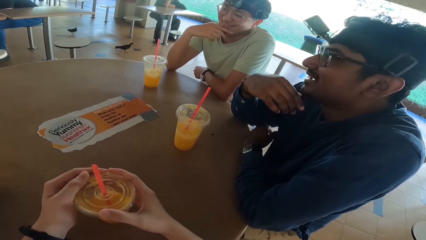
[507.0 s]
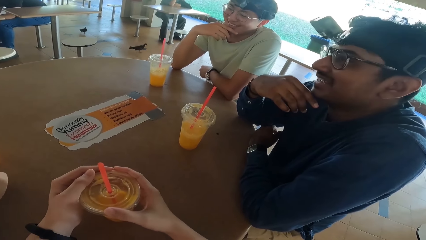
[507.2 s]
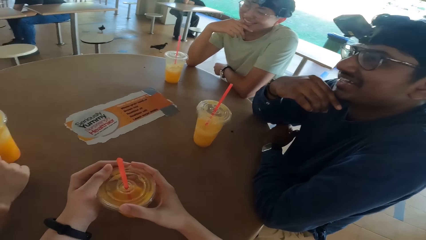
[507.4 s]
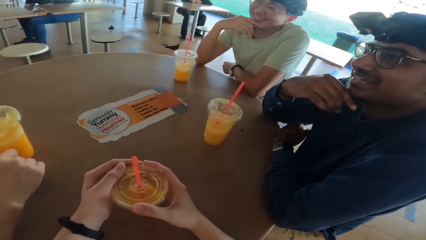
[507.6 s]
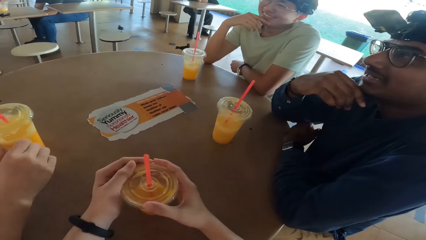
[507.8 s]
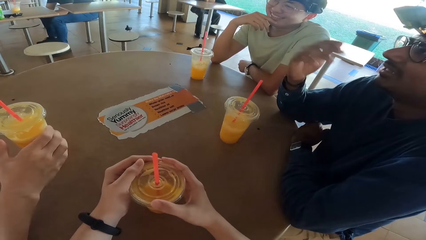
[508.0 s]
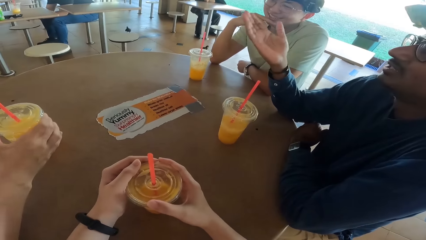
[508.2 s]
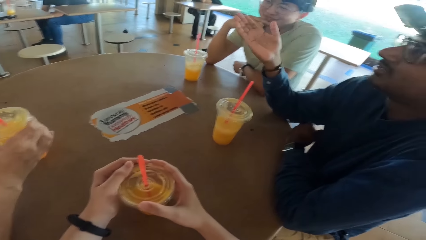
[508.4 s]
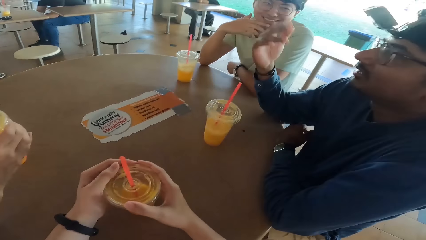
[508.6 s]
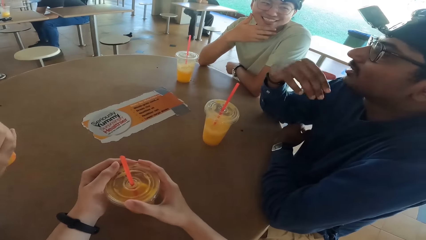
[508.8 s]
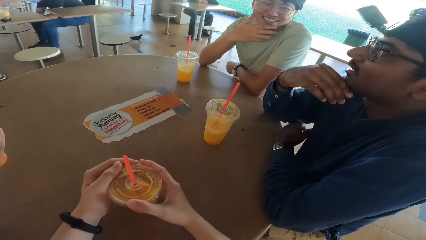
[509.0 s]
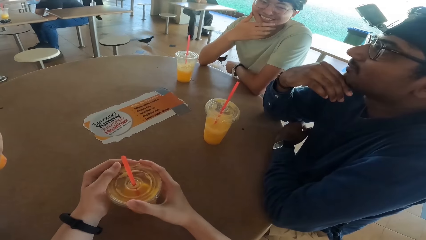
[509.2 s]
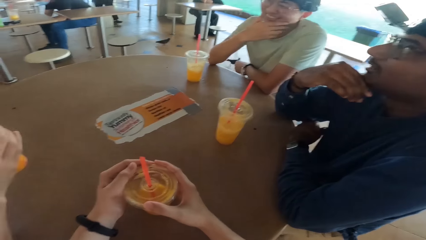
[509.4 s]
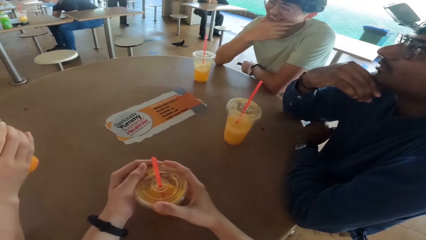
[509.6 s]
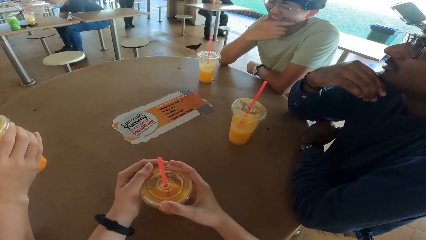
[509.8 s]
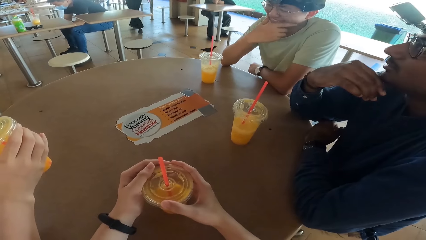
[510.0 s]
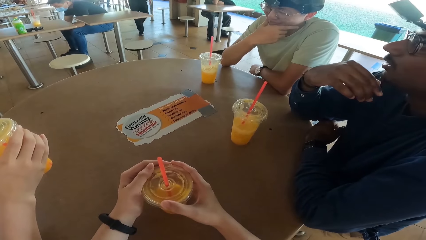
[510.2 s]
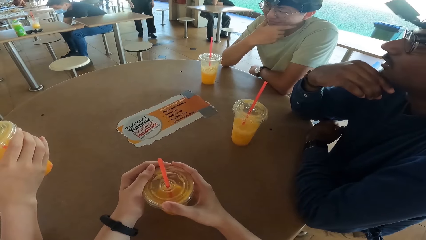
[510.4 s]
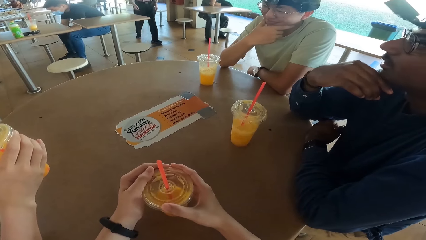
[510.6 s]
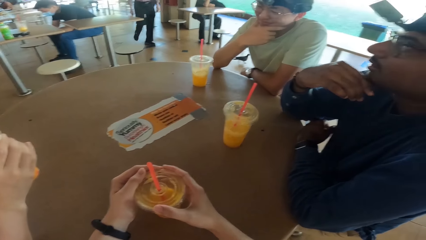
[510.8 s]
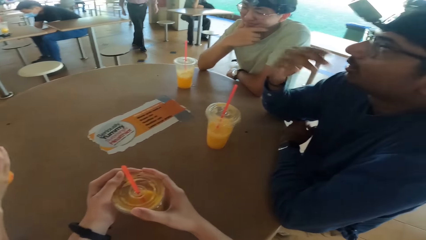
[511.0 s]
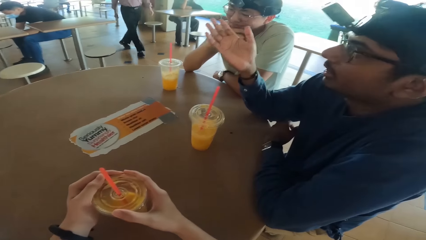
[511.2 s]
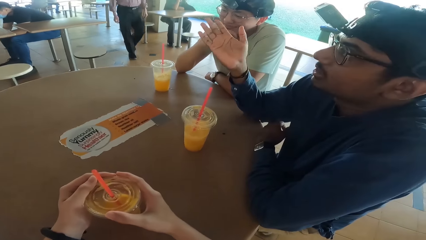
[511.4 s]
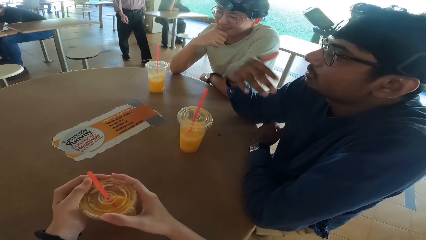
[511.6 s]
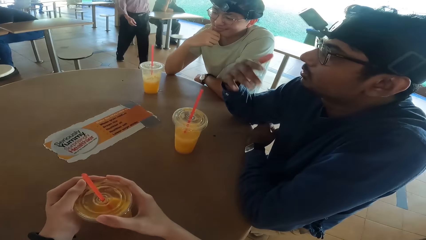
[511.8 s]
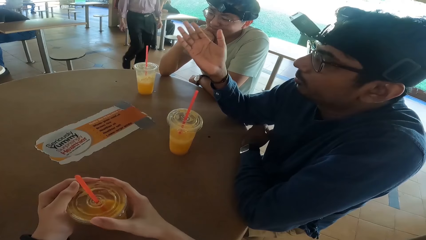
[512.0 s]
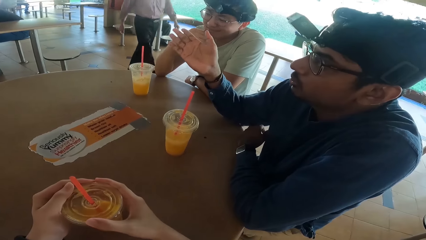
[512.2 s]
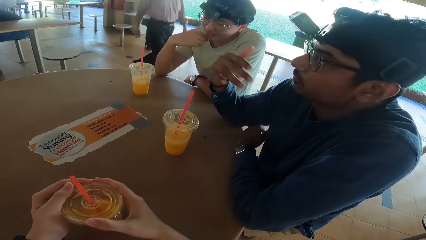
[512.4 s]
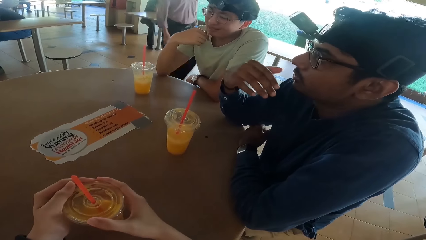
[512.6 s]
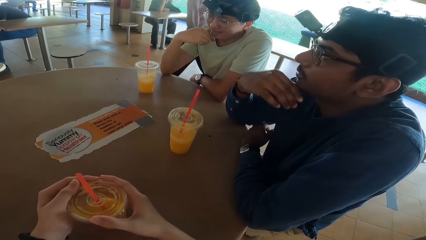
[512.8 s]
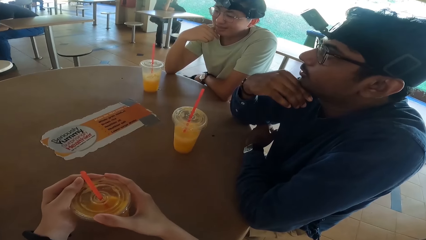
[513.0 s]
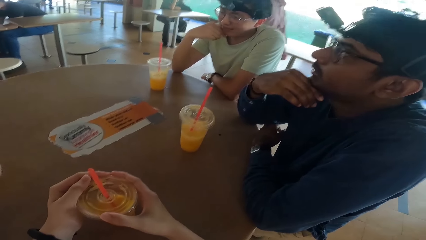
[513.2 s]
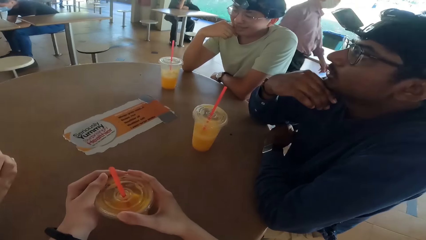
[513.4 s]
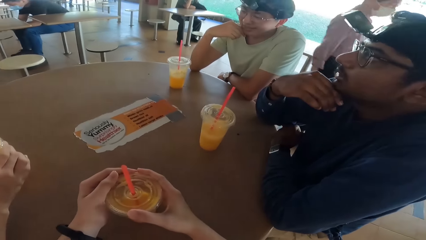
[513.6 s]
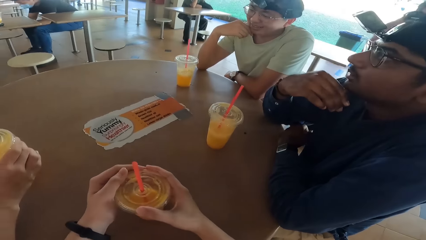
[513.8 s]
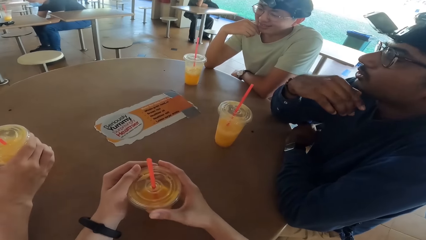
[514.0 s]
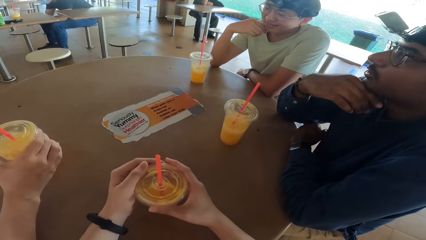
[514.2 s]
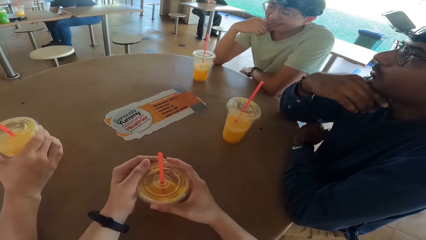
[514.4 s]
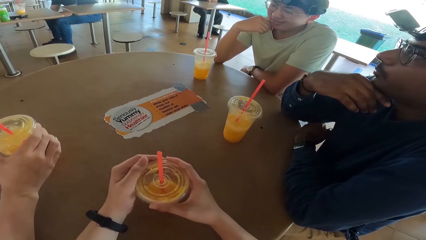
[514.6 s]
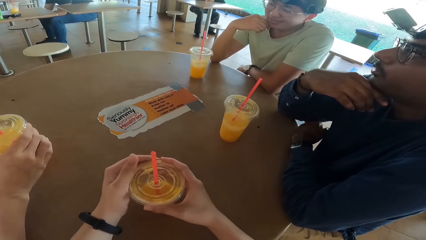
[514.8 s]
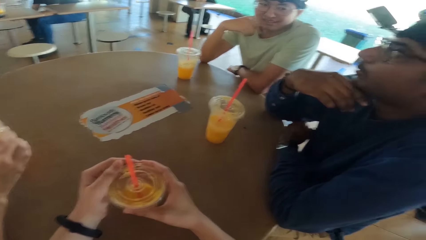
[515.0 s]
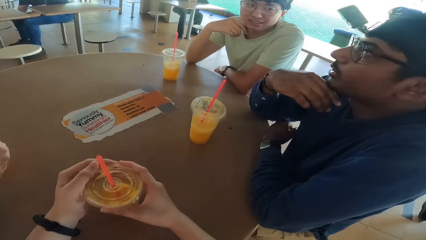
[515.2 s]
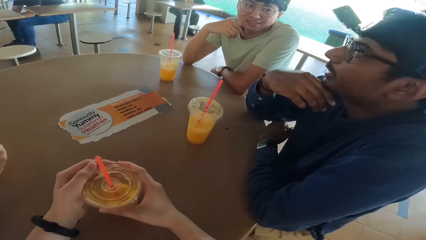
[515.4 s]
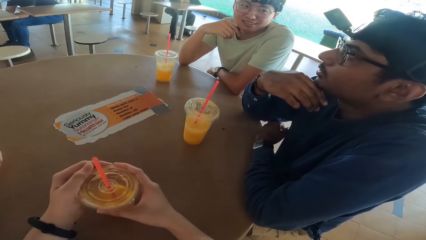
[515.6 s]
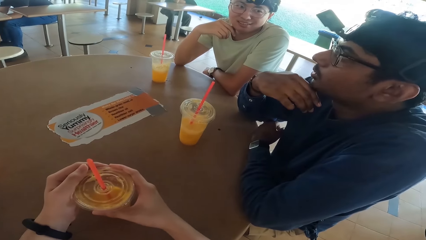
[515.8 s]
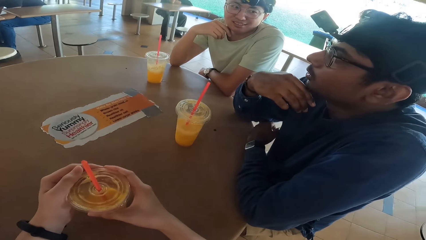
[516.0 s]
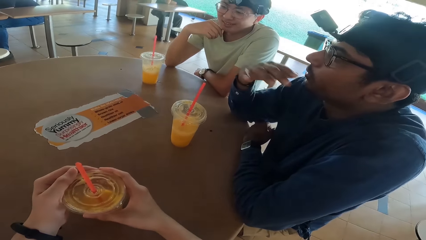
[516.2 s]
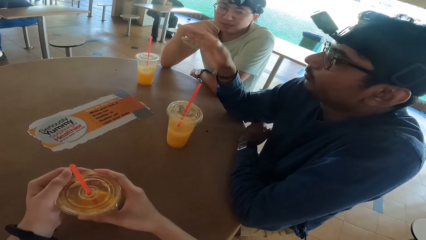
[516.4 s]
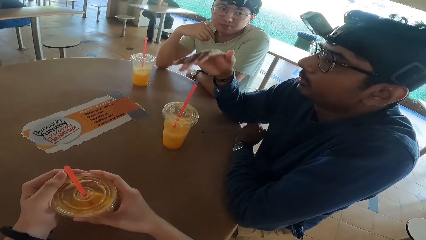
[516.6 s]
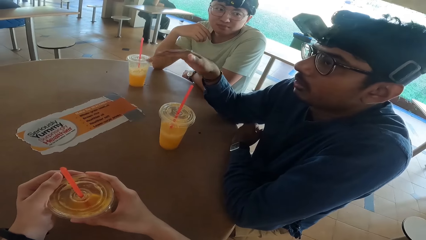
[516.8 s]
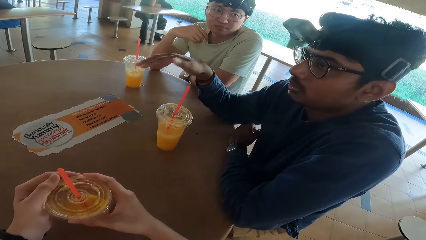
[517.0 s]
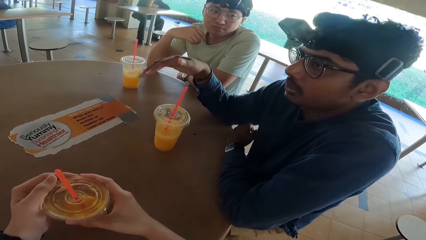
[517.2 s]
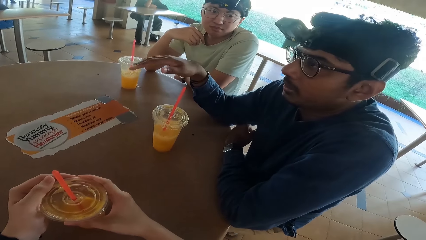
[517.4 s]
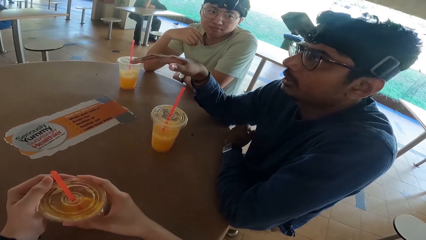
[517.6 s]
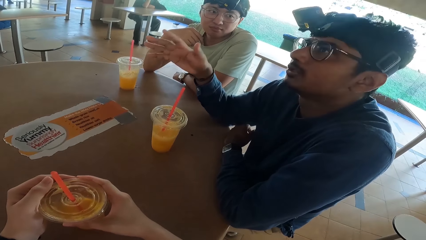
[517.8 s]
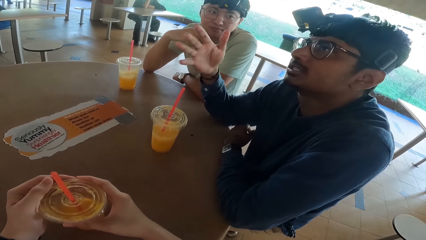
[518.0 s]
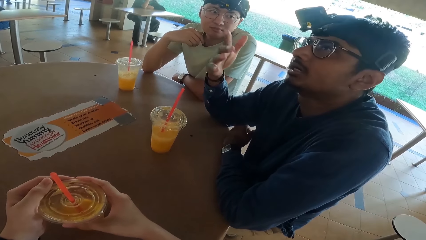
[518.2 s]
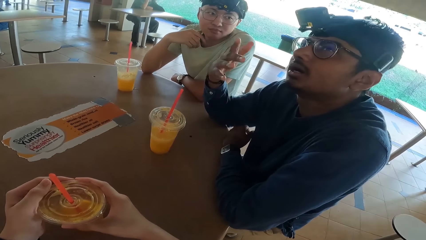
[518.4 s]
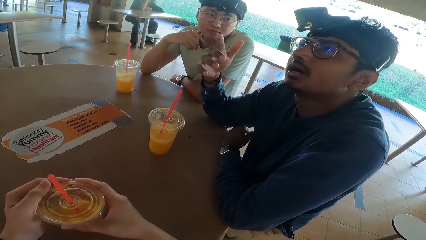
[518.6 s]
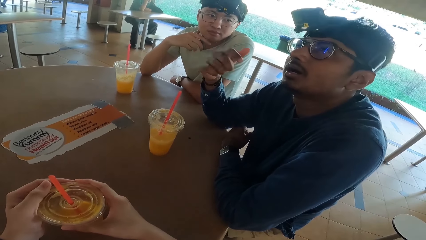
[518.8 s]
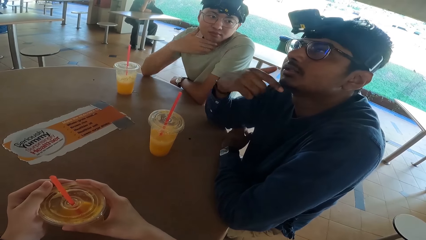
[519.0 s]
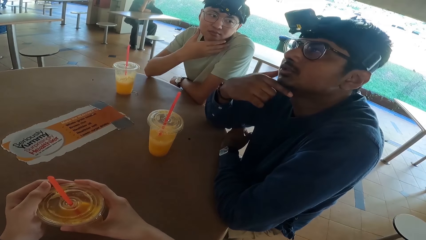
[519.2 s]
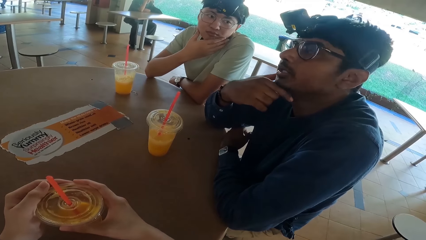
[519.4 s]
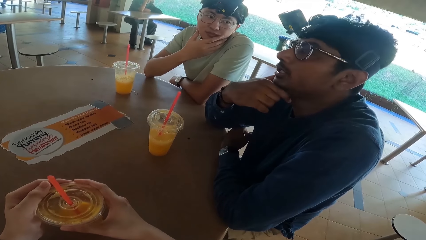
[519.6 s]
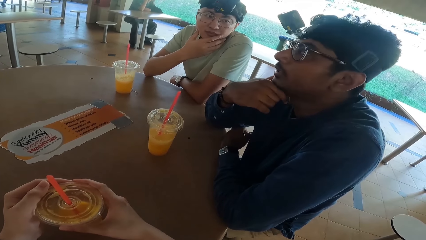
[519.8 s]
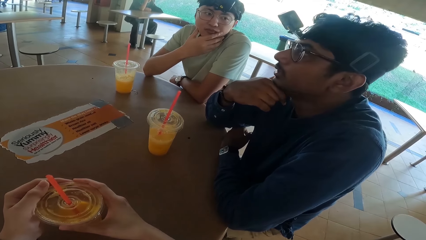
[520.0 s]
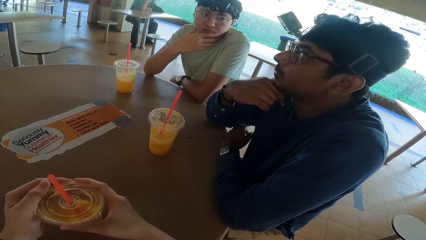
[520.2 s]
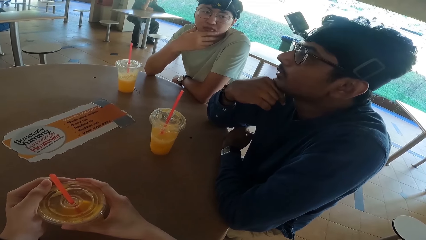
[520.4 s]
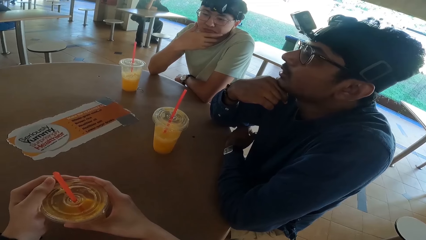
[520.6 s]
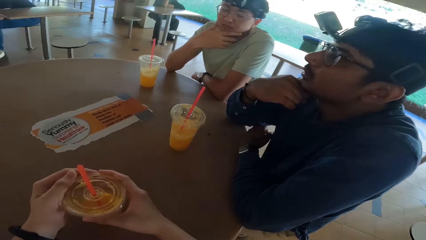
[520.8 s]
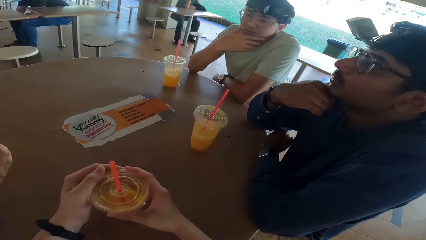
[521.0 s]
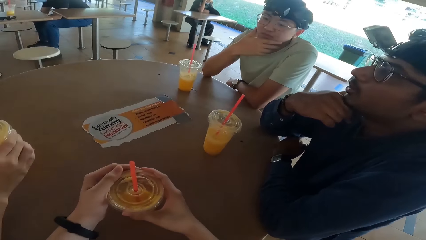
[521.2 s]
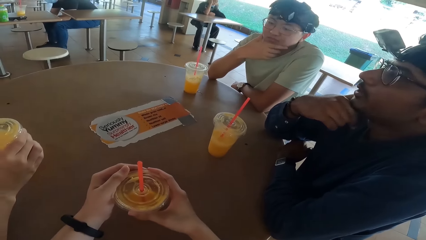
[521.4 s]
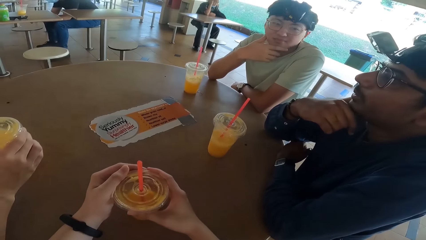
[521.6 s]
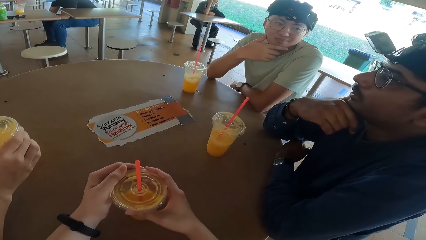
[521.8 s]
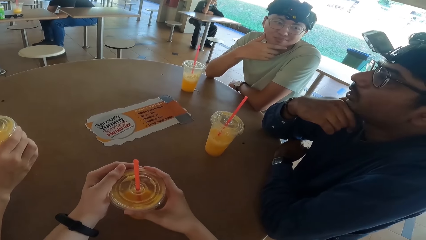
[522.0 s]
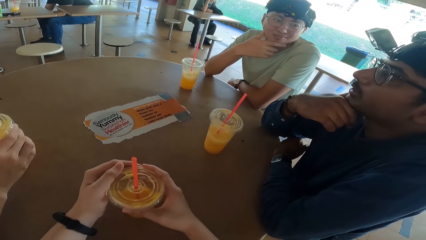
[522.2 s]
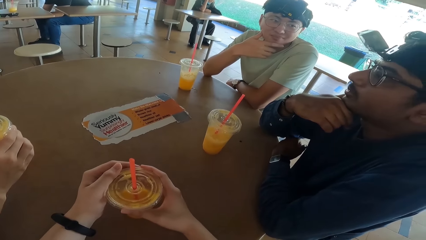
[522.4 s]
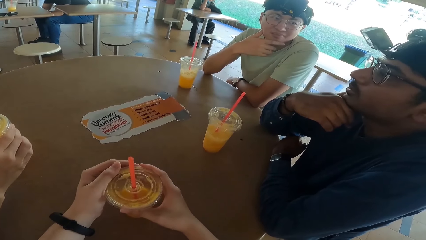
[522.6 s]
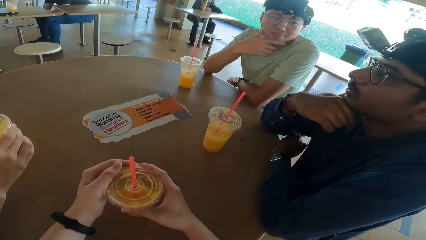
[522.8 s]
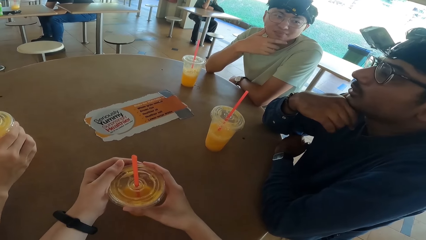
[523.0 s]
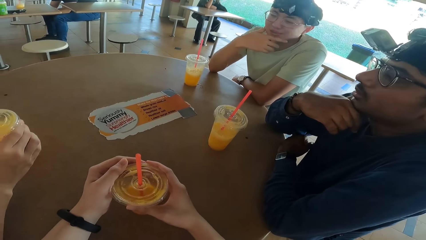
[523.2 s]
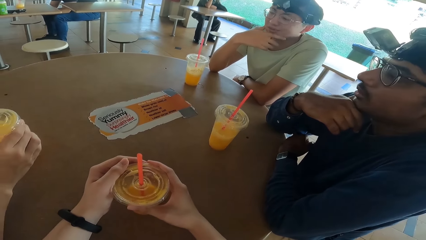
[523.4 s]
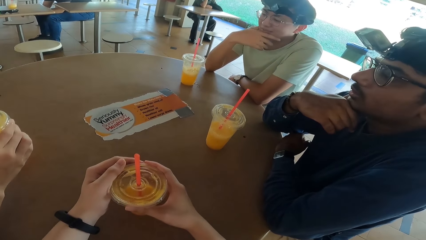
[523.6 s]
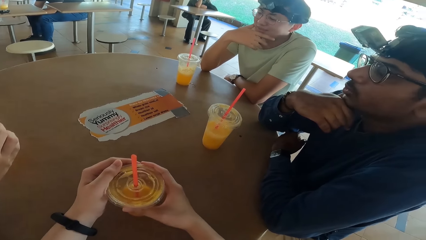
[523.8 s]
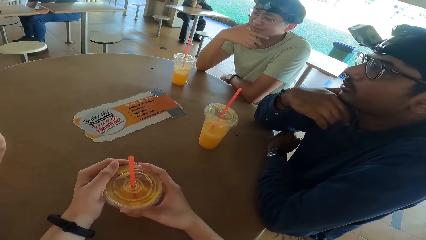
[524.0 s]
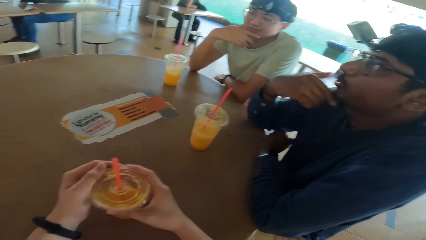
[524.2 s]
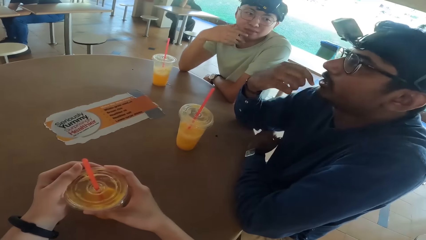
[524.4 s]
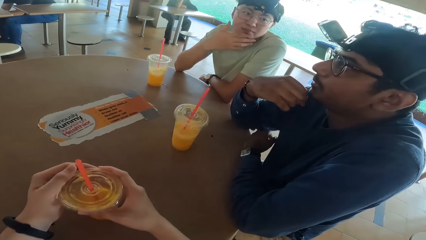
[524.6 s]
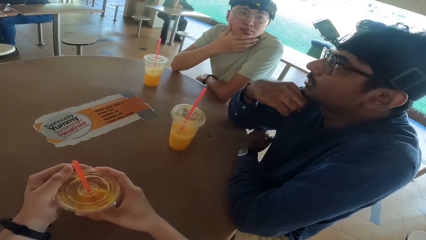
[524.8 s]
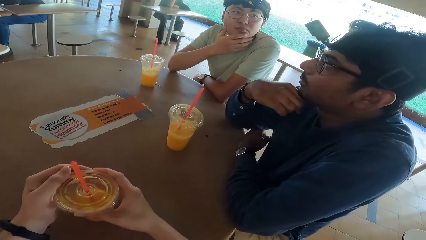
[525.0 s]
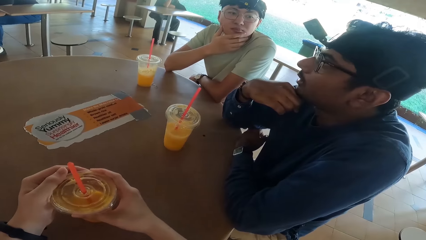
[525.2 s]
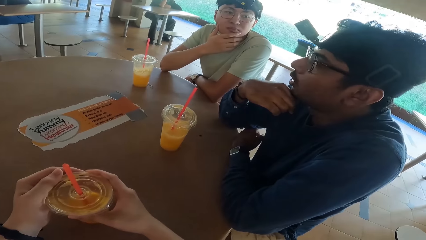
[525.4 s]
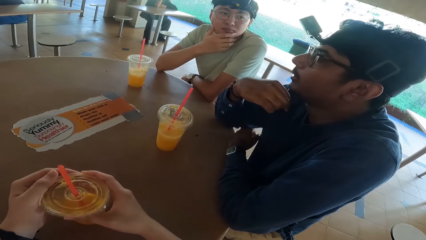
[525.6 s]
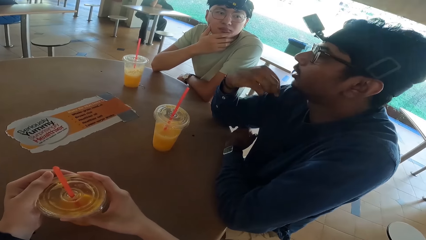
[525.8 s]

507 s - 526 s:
A man drinks. A person takes a juice. Another man converses. Another man nods his head.
